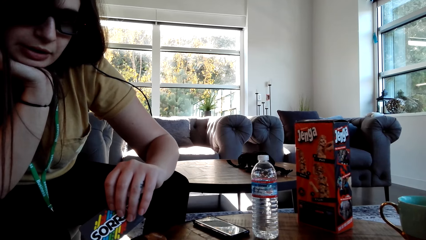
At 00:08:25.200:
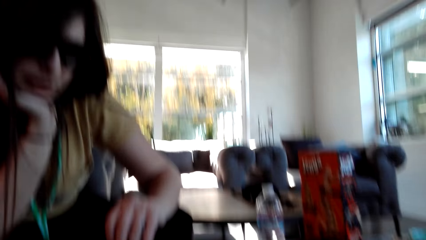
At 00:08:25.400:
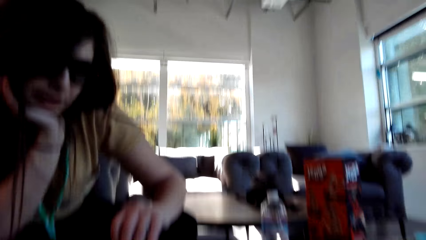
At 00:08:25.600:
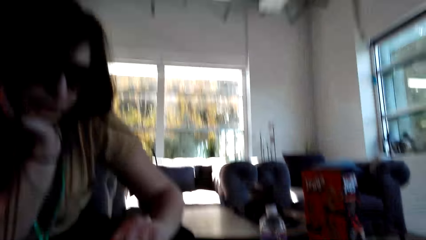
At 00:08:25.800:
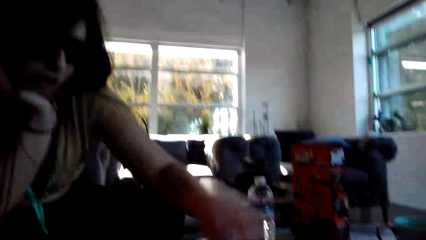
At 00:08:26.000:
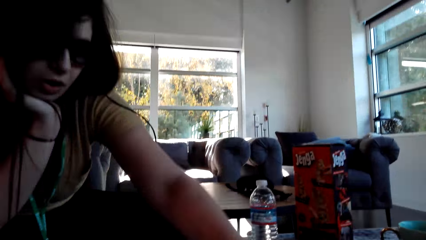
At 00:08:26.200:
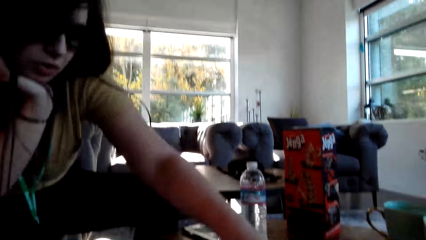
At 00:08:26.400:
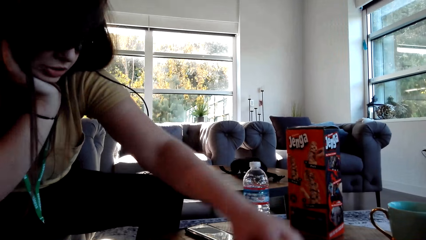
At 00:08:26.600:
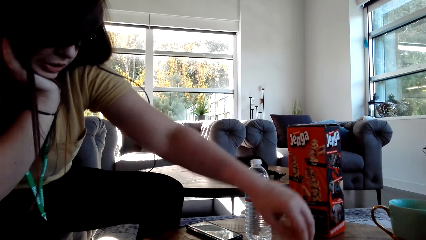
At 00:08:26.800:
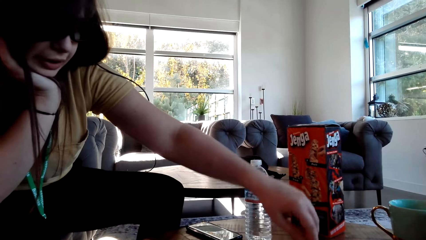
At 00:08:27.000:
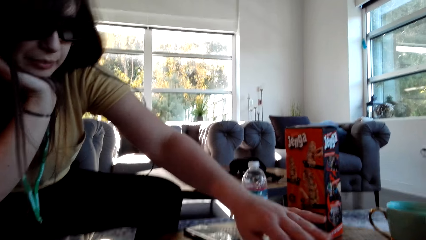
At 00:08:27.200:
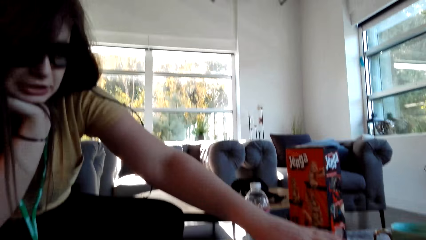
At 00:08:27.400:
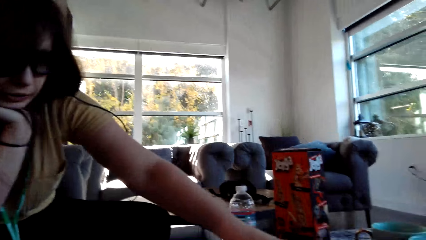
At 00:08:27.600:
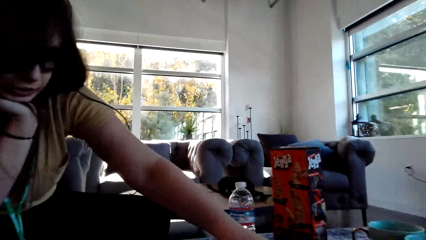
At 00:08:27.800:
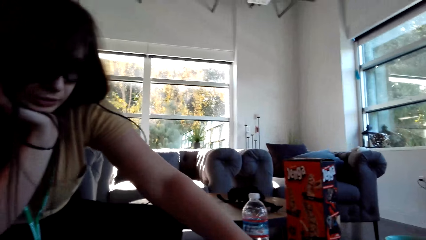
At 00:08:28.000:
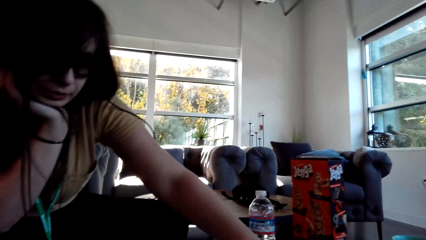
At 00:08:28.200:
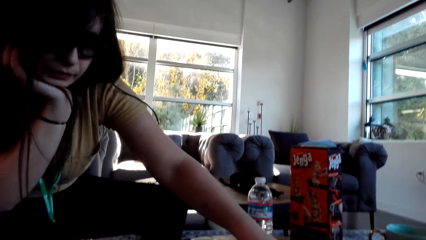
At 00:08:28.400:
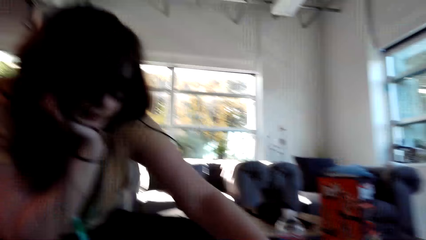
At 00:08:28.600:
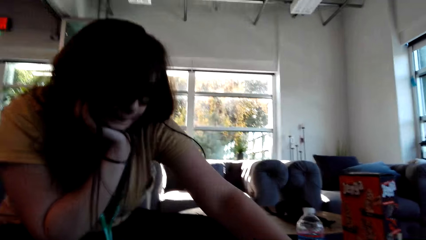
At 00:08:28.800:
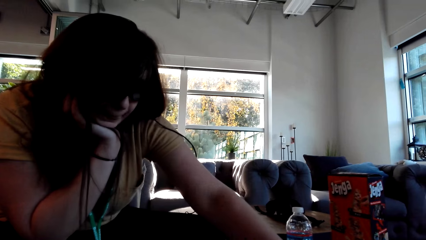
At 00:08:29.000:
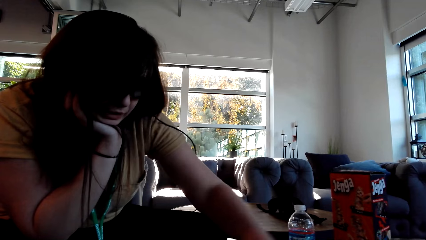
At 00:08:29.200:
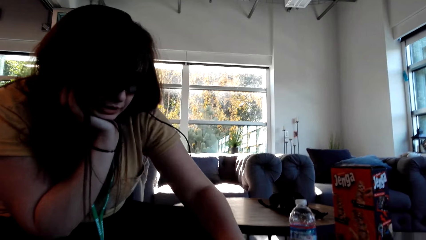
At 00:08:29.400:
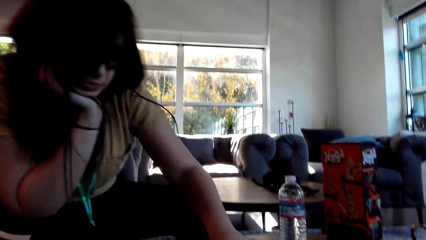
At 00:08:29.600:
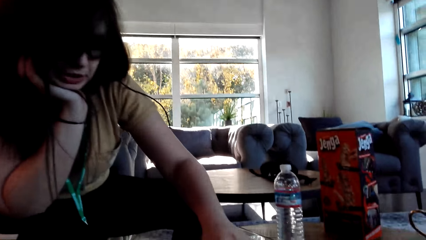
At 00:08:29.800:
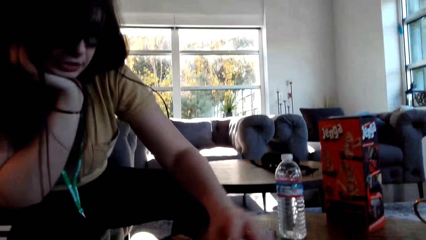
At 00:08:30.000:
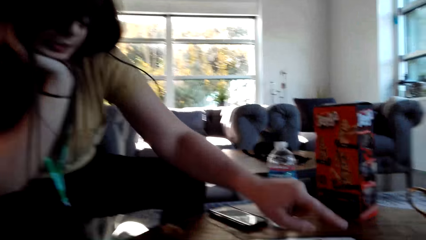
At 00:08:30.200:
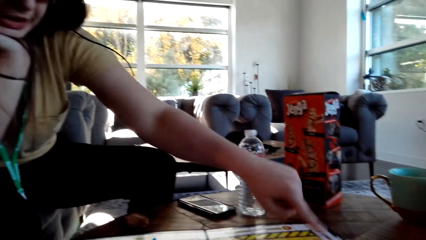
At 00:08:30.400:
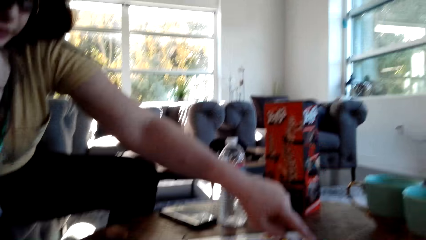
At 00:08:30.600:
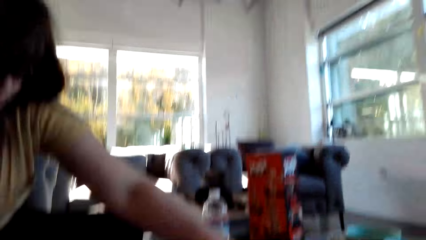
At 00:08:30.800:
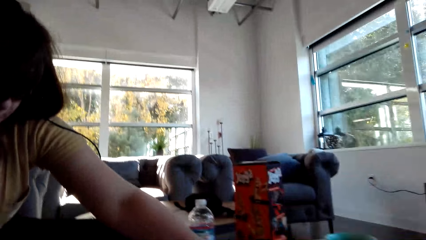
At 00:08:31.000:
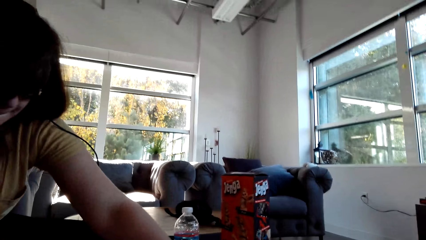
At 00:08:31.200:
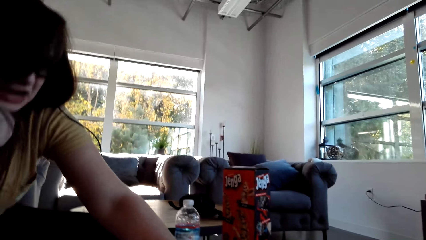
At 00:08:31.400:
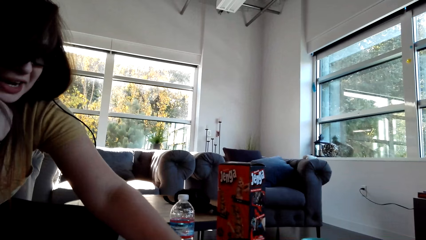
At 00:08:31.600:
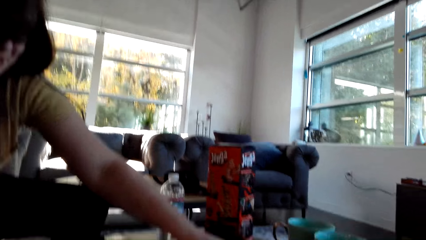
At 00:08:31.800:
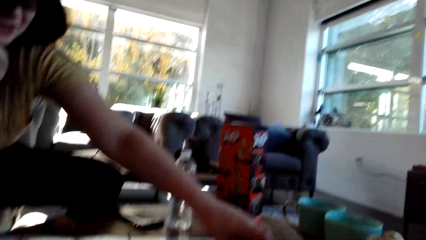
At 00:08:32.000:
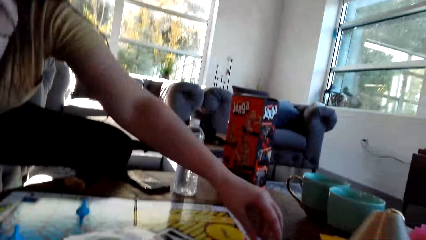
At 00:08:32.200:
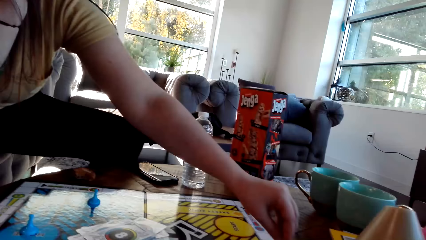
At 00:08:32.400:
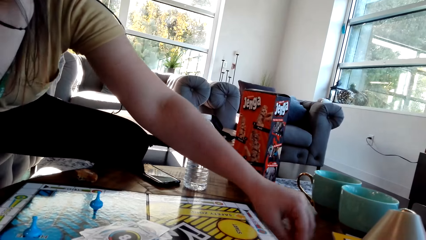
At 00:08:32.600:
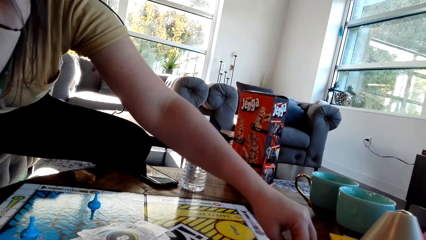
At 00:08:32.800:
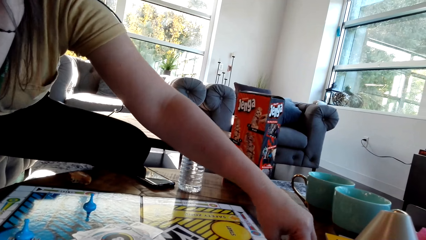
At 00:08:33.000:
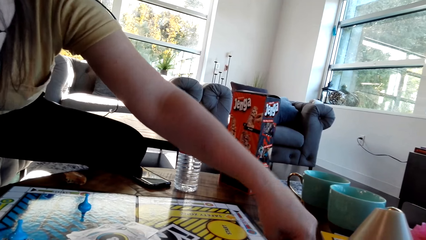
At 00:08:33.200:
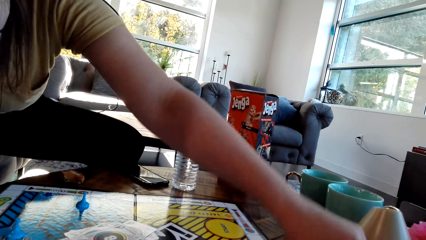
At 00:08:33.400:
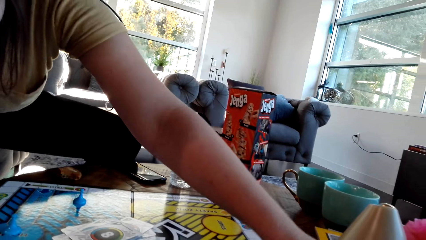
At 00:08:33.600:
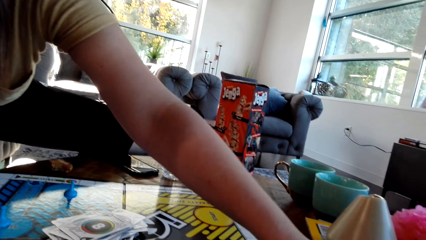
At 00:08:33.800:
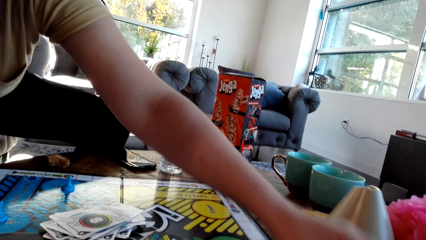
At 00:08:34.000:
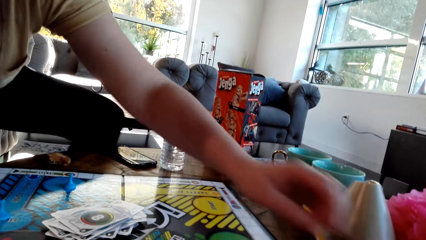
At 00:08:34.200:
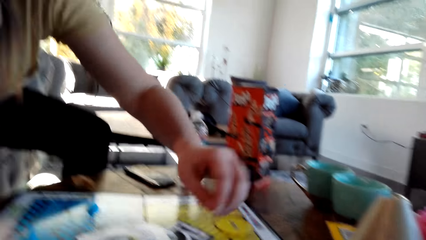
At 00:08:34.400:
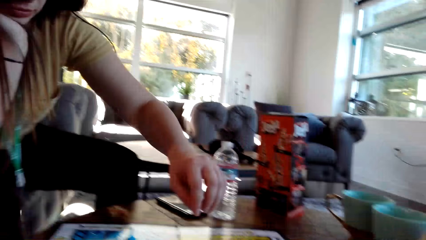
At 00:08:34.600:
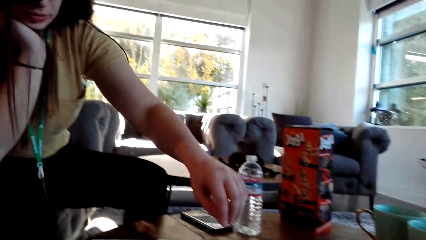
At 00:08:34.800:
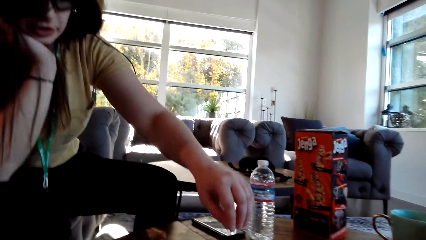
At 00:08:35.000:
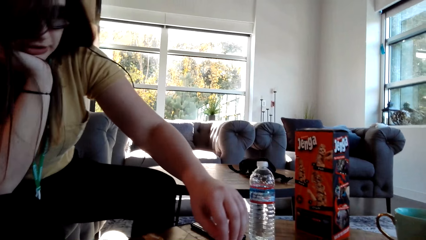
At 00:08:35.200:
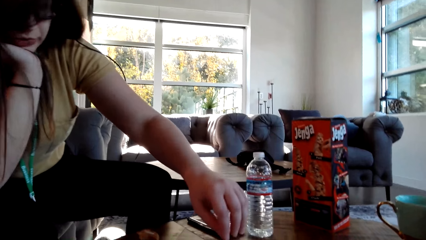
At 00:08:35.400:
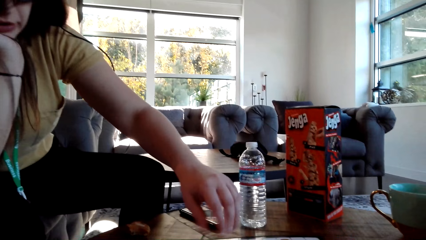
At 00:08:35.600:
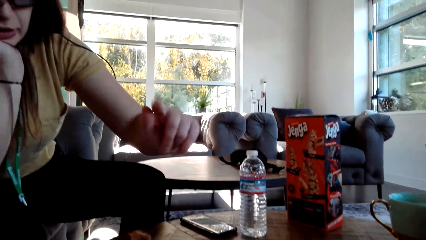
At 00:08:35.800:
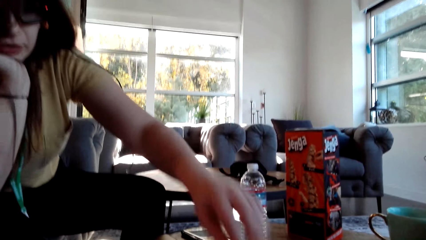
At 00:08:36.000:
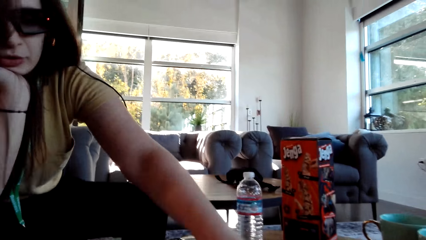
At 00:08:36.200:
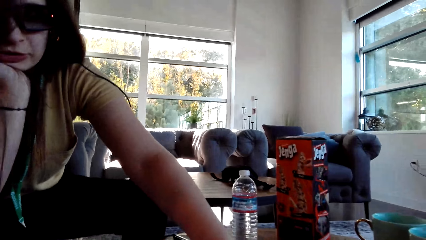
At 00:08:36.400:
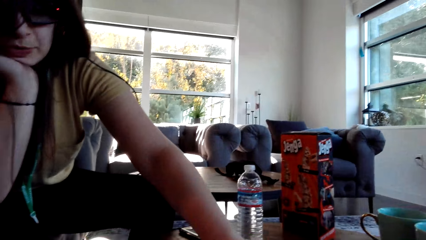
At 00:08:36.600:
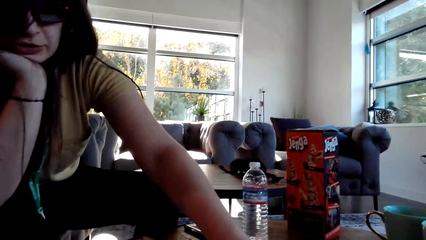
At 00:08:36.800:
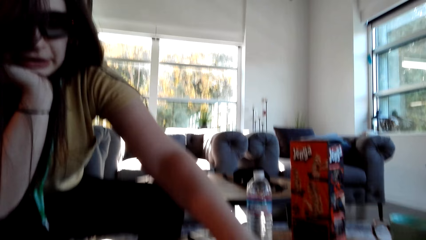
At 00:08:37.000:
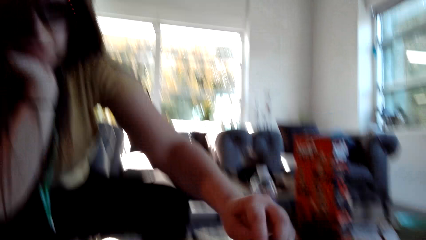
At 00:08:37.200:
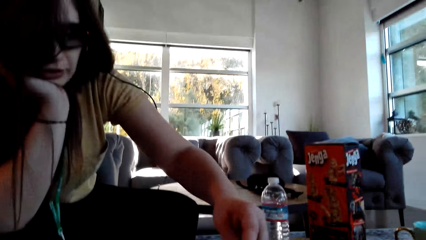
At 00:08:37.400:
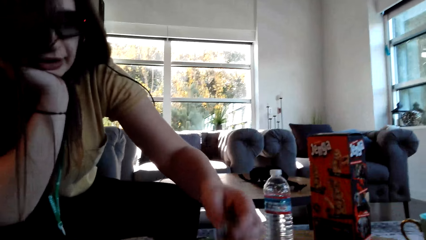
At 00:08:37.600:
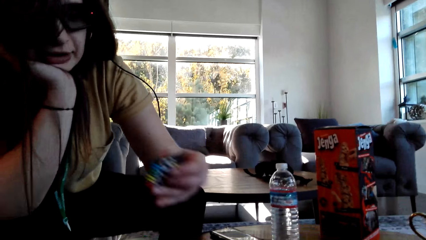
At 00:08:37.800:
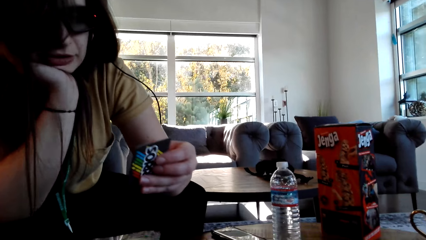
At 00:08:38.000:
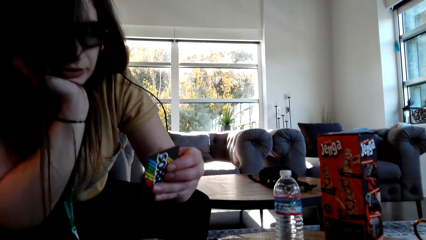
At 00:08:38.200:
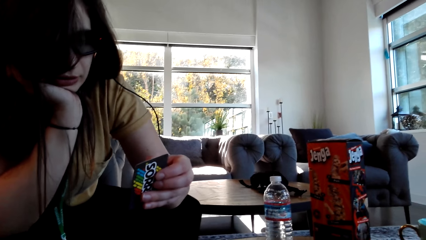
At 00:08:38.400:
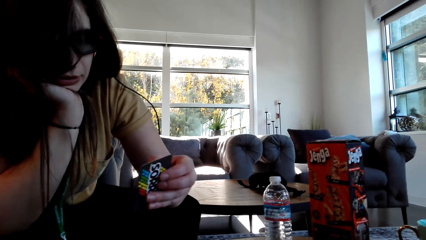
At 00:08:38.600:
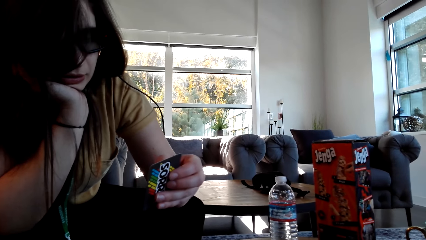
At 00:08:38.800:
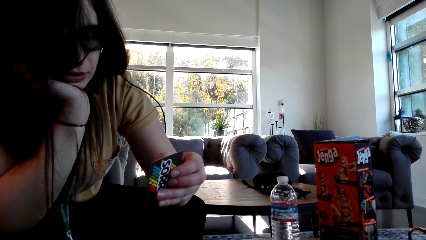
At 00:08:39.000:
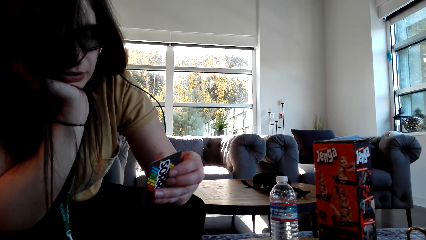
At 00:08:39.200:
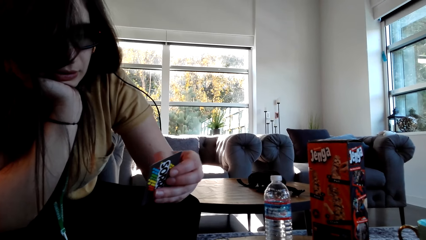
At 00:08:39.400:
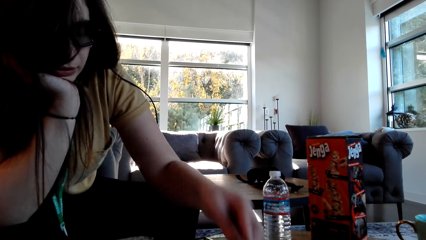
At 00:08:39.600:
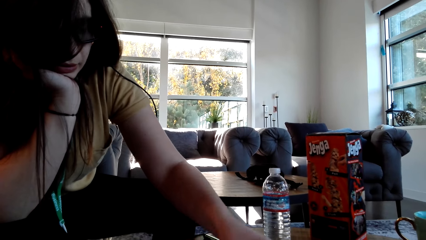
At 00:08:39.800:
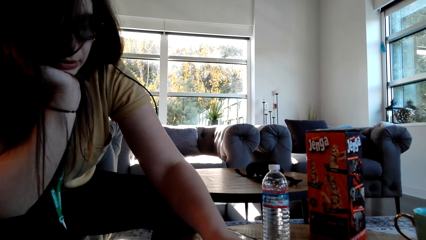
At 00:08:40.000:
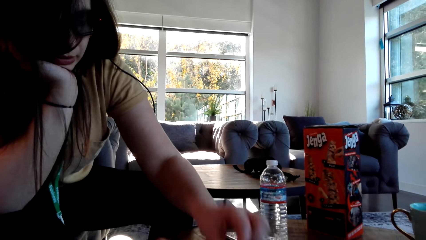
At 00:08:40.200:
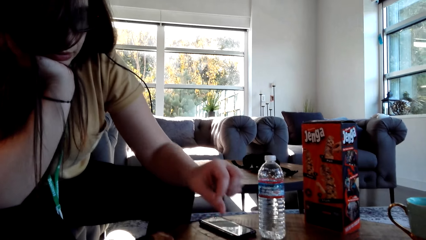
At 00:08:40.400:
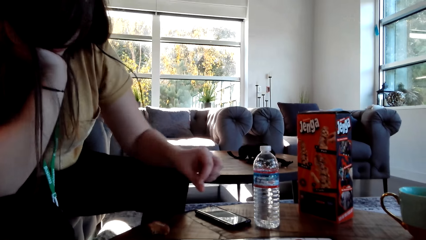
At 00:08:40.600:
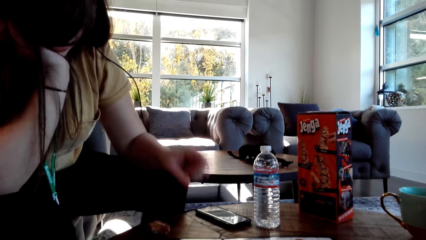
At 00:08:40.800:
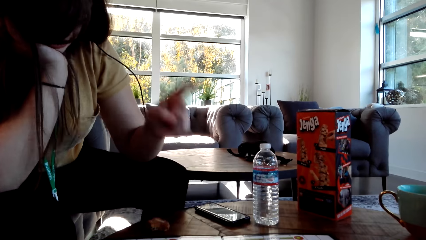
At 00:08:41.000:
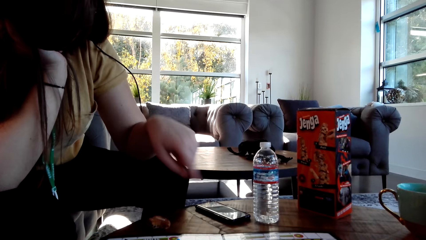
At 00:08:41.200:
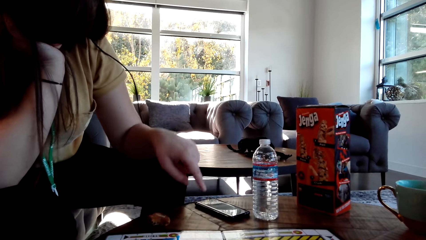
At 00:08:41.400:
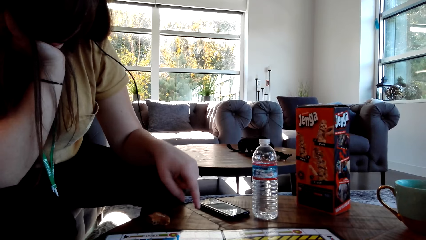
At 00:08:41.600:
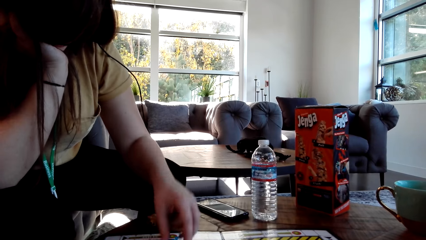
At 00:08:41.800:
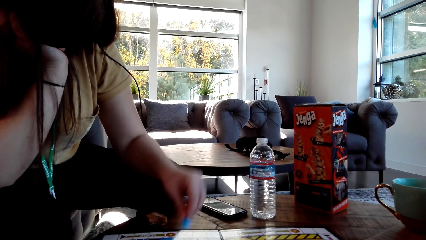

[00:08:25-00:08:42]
A woman puts a card on the board, makes a gesture, and moves a pawn. The woman picks the card from the table and puts the card on the board.
